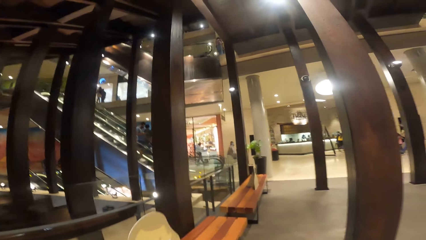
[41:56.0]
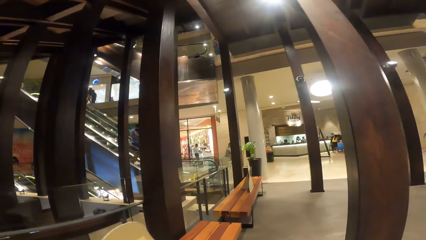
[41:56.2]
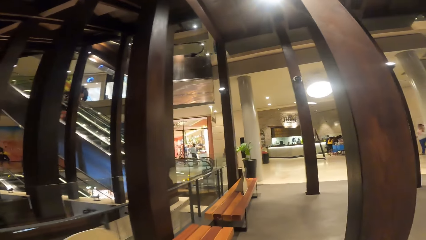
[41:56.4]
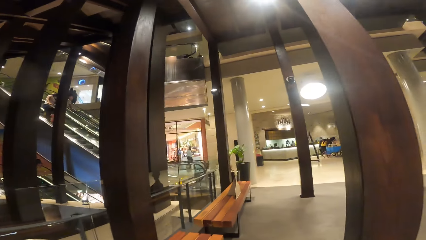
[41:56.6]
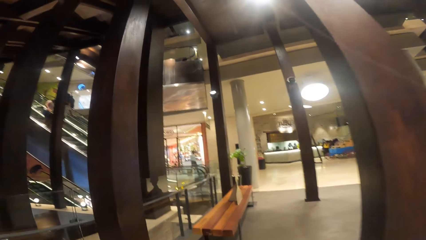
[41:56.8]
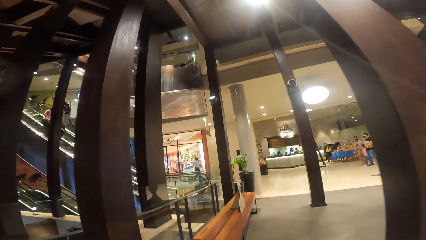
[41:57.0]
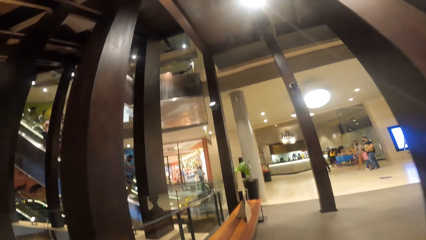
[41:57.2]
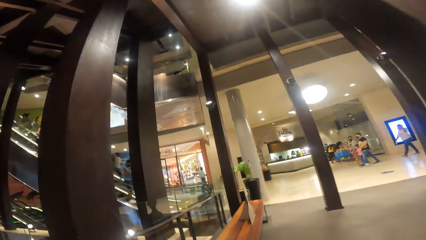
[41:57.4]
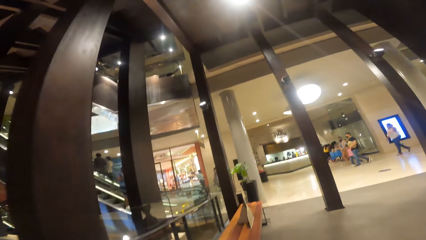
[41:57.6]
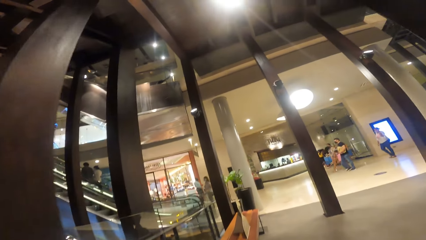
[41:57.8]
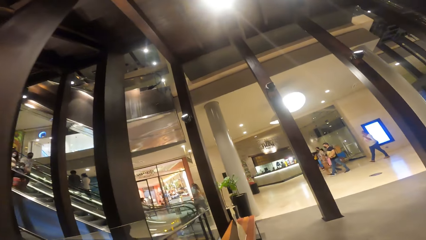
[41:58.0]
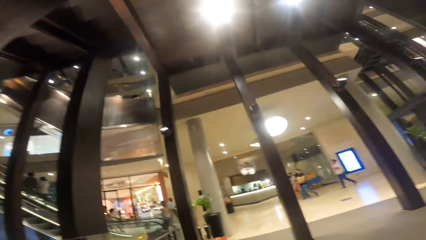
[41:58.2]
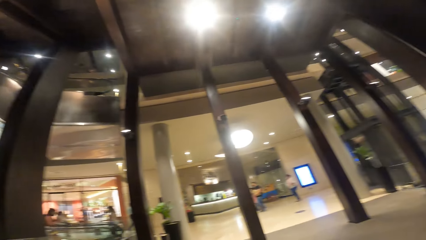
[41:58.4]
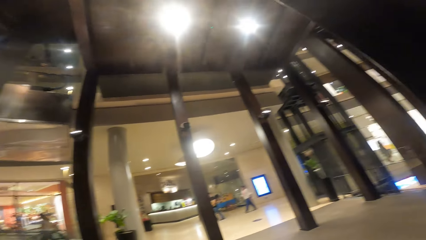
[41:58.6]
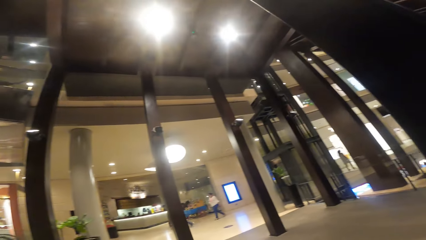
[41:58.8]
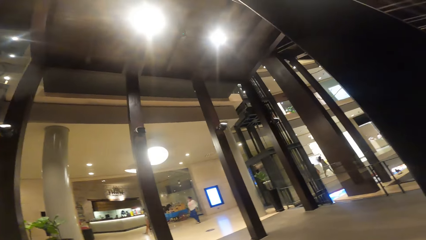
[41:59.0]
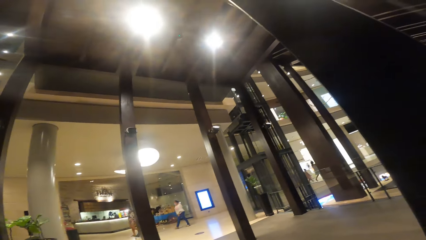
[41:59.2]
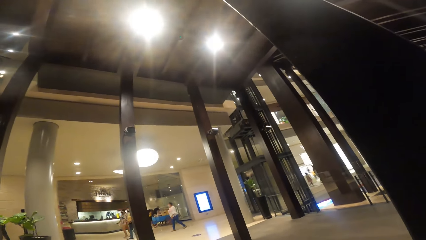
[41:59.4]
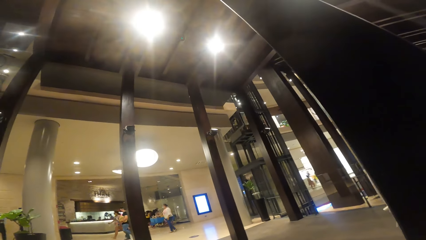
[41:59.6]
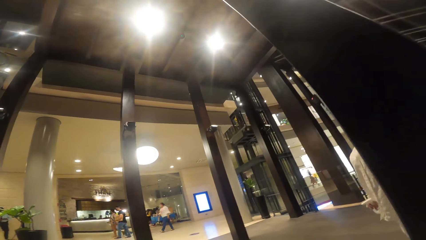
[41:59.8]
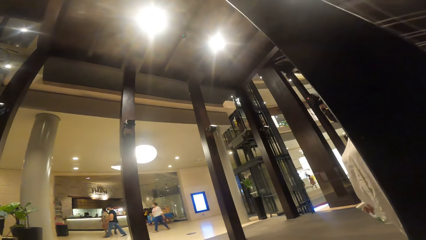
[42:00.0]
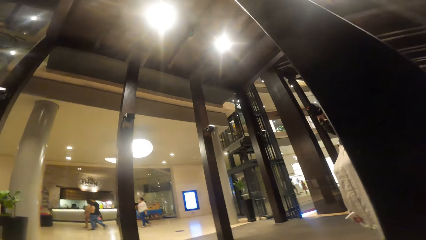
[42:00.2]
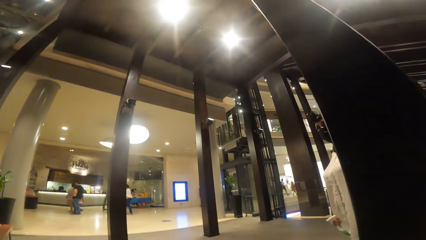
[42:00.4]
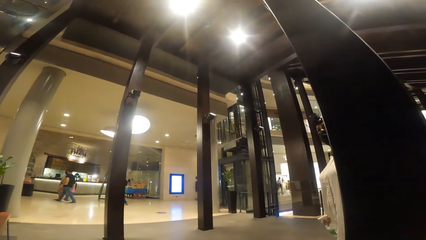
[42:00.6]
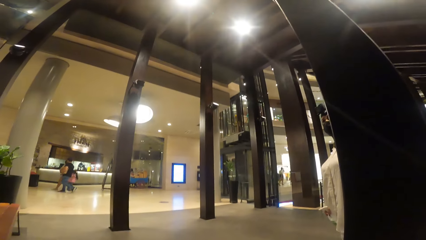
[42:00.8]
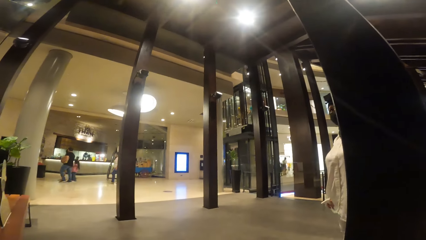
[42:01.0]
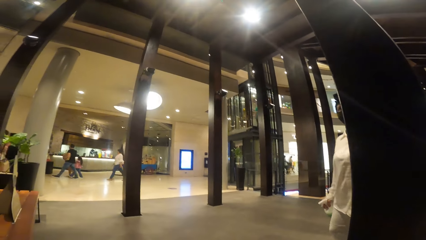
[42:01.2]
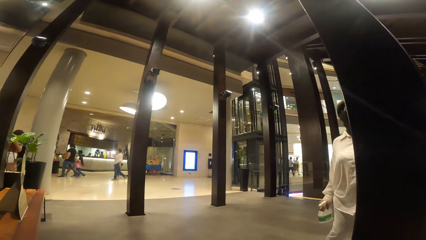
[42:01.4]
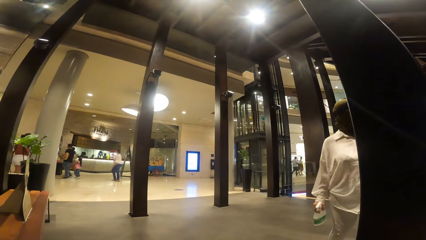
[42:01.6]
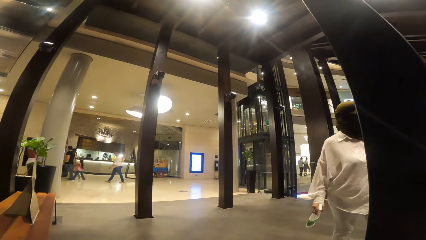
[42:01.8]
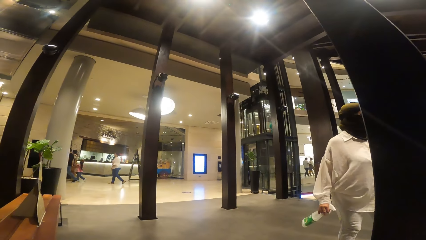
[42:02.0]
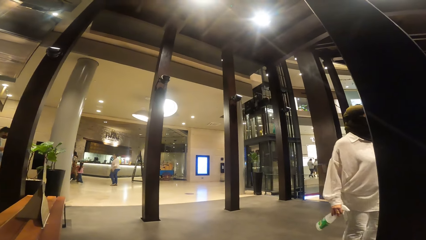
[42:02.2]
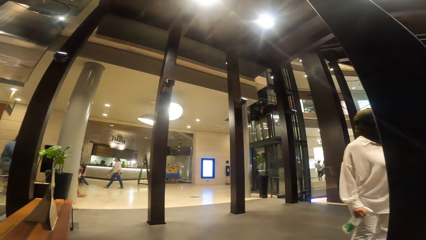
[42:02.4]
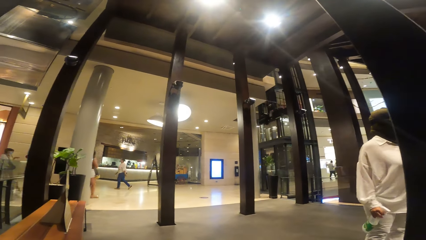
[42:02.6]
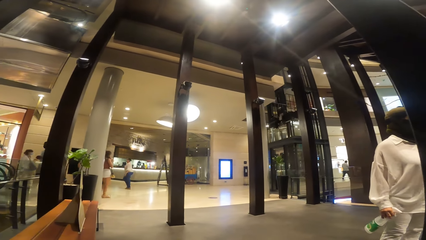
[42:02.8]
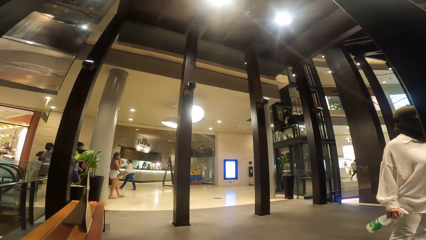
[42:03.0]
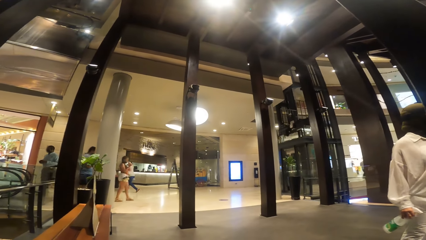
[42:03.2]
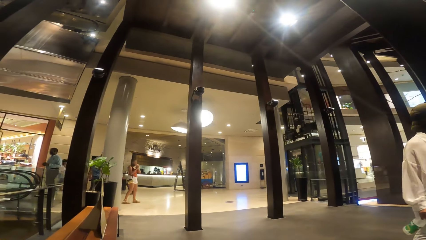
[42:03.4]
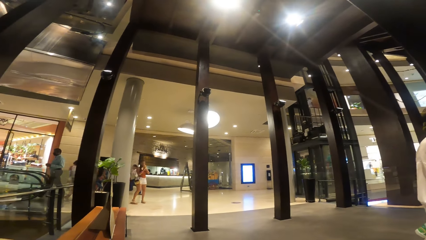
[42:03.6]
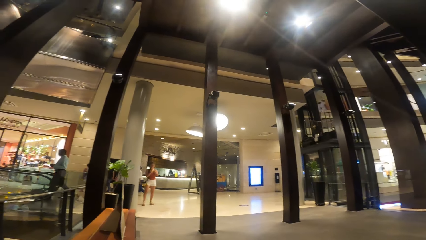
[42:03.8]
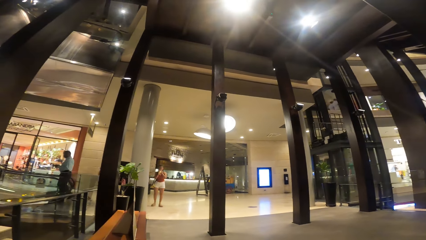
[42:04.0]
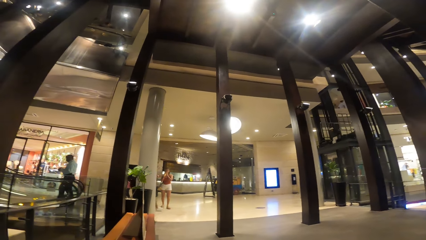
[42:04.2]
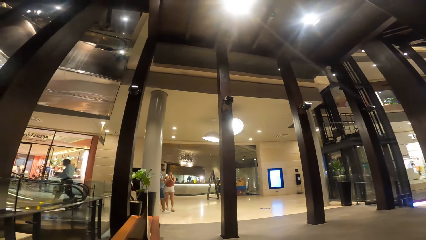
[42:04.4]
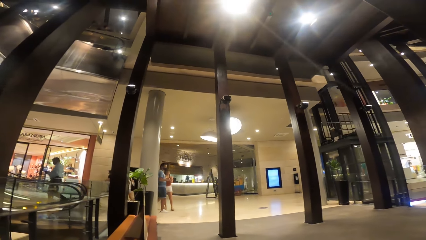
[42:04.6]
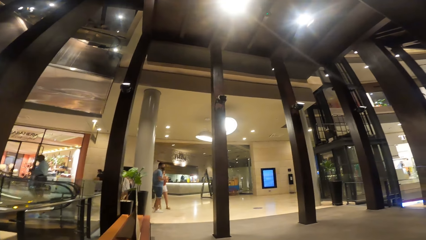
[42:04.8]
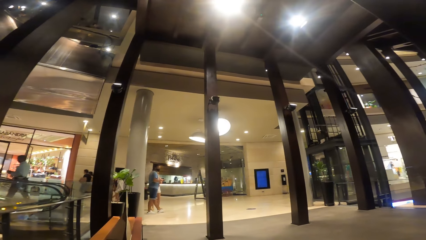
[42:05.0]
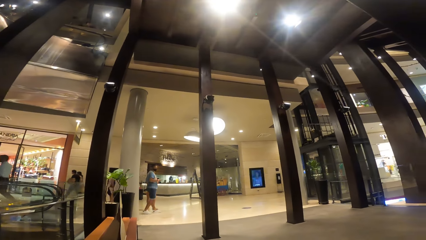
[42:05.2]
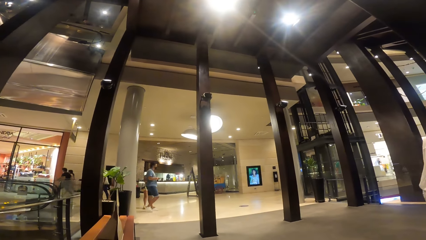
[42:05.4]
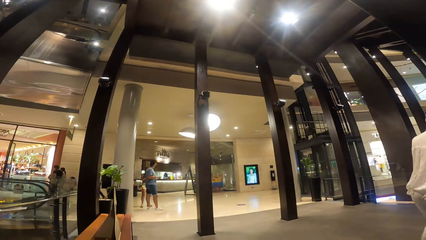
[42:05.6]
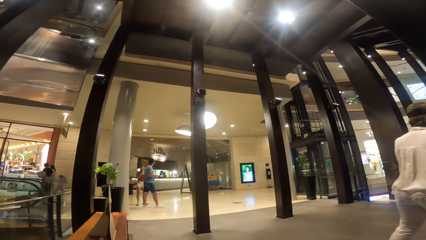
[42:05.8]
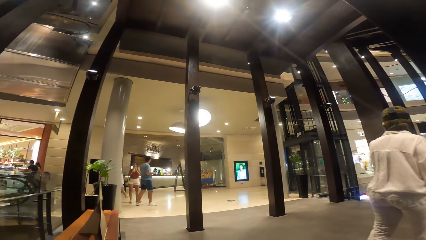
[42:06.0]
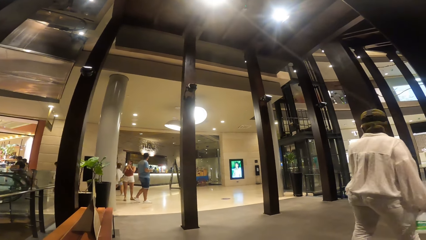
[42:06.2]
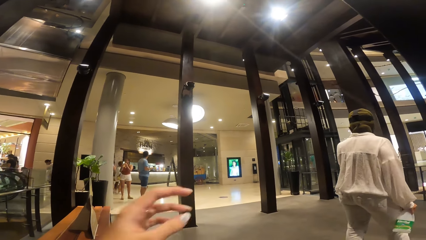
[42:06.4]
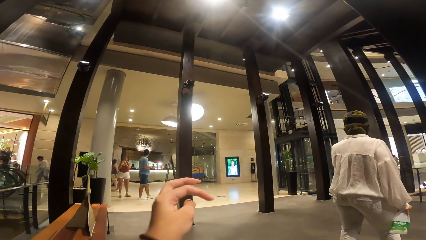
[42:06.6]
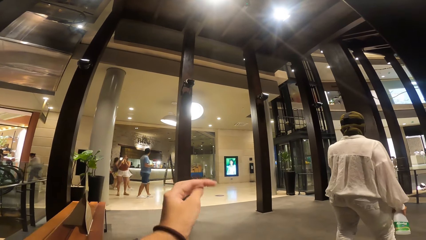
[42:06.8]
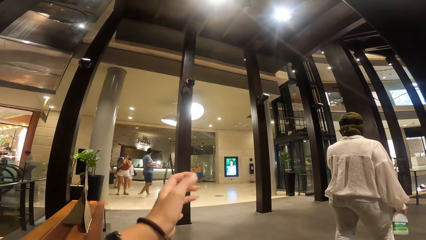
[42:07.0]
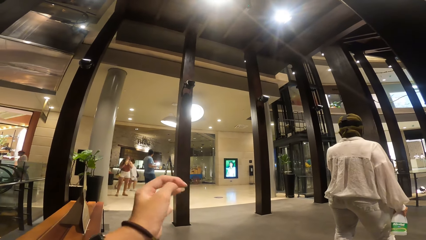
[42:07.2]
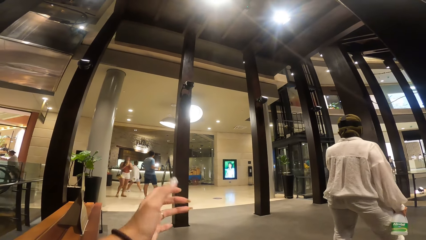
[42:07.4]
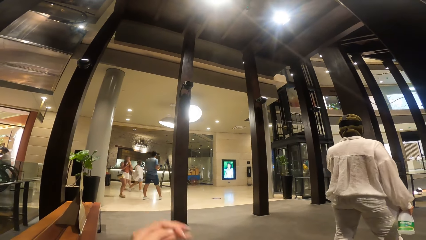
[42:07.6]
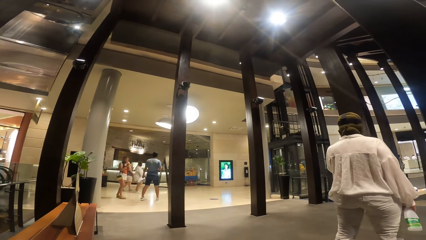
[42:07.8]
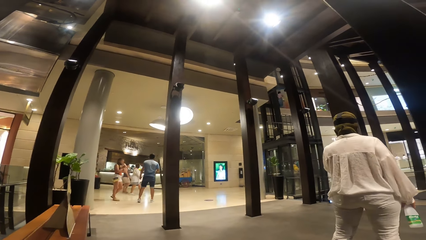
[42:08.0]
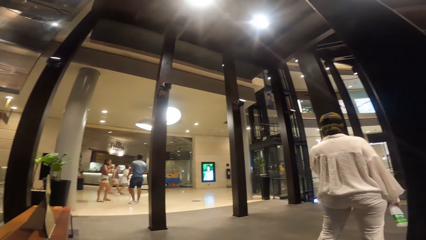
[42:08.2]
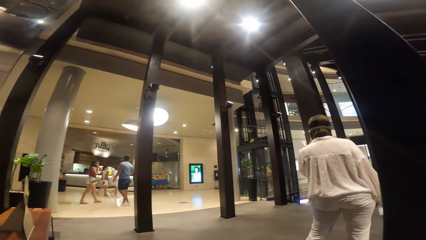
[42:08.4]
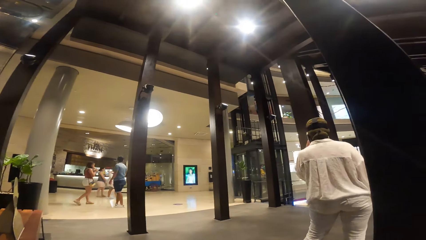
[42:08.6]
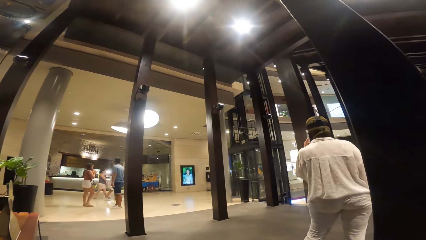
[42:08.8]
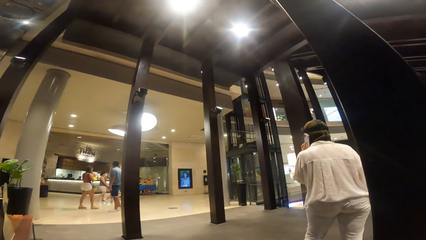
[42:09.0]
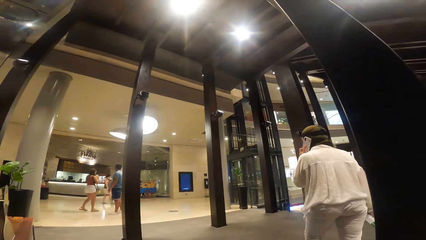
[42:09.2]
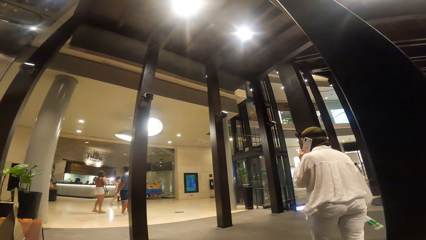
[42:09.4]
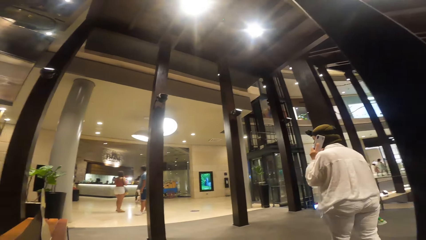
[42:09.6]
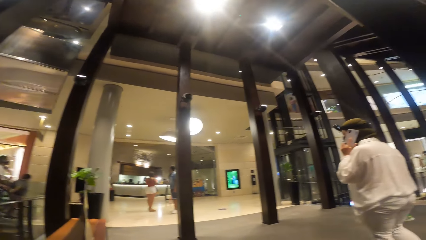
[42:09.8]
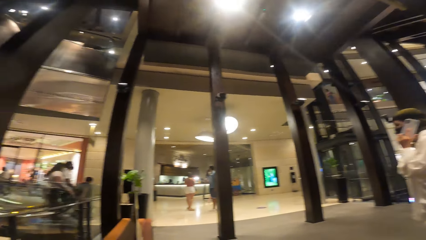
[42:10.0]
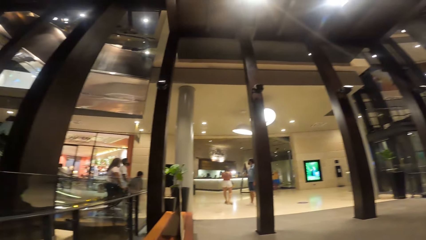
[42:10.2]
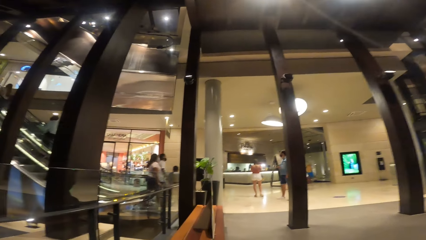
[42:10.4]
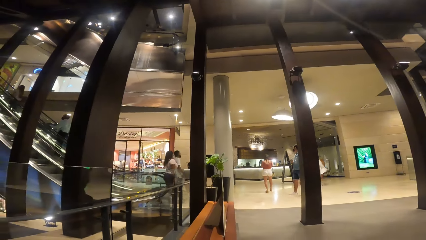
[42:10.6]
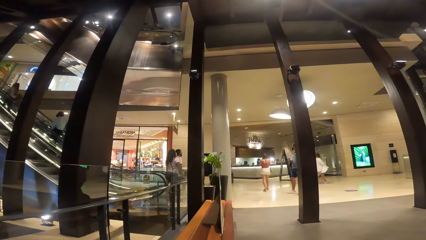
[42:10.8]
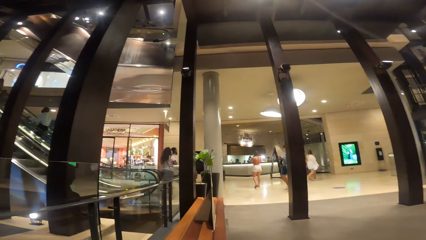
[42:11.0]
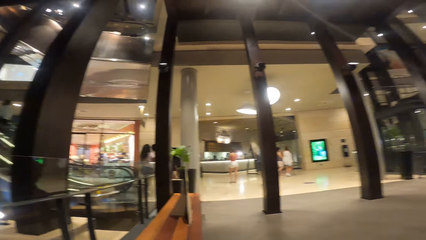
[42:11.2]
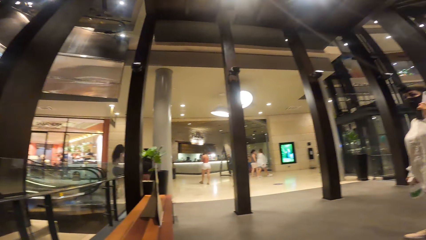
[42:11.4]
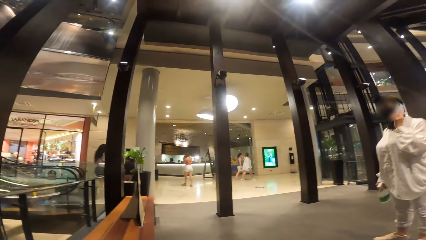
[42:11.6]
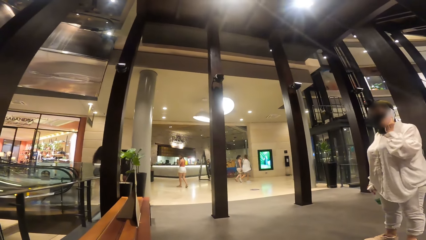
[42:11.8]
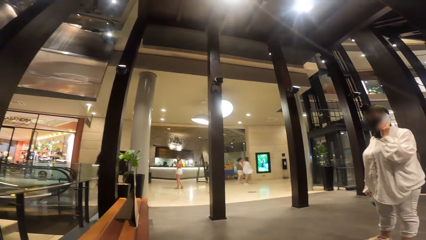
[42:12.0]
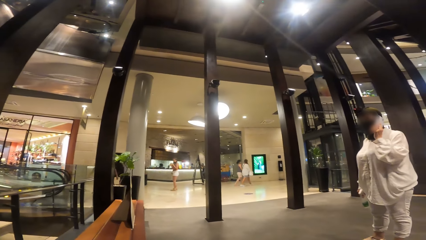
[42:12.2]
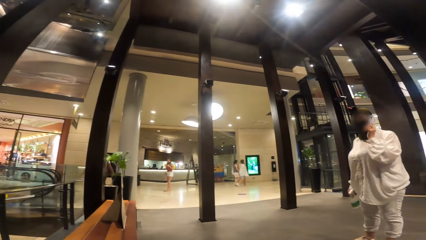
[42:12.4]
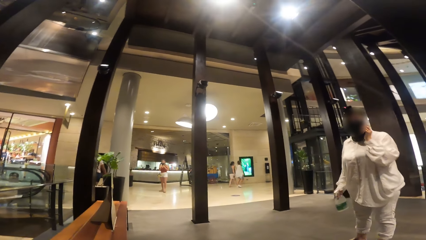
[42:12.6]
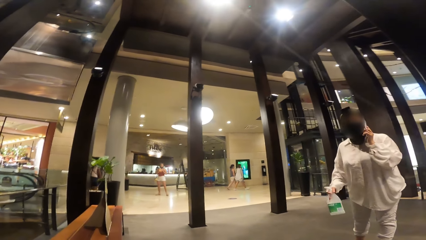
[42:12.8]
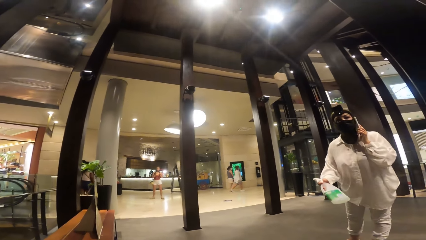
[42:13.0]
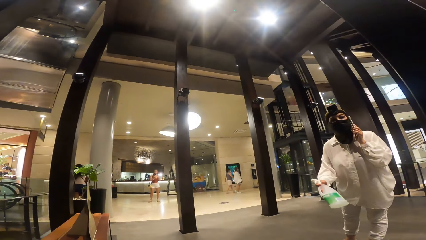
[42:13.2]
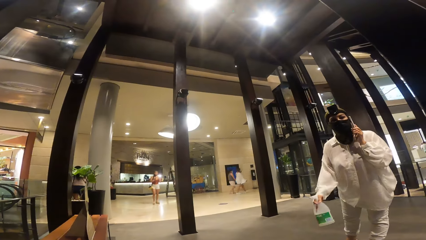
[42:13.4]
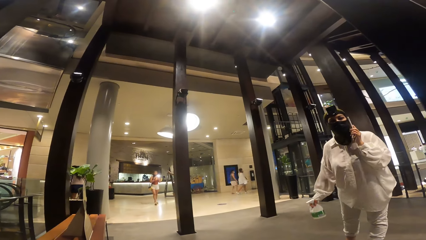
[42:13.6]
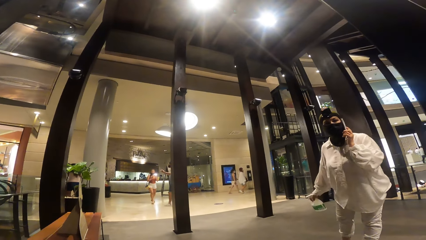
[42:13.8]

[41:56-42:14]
The camera wearer looks around. She dusts her left hand. She lifts her left hand. A woman holds the phone by her left ear with her left hand.
